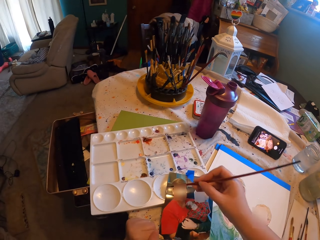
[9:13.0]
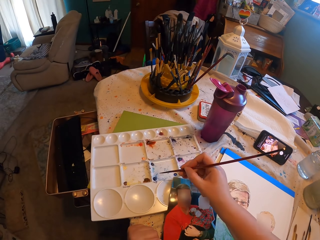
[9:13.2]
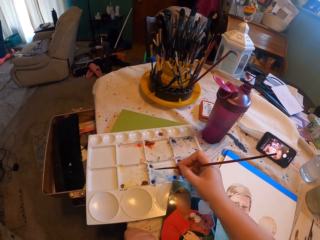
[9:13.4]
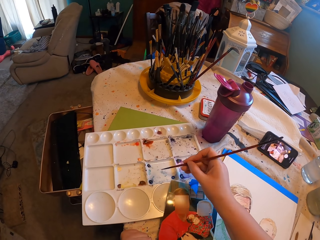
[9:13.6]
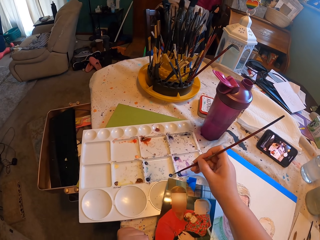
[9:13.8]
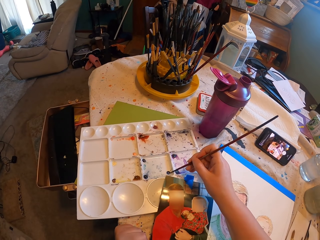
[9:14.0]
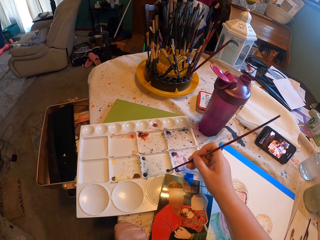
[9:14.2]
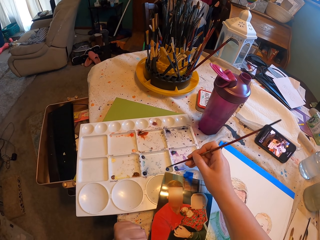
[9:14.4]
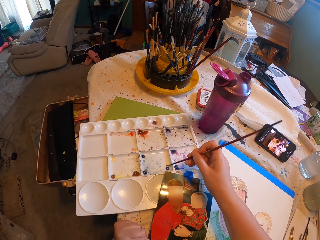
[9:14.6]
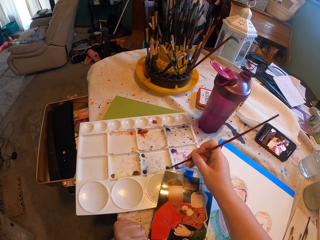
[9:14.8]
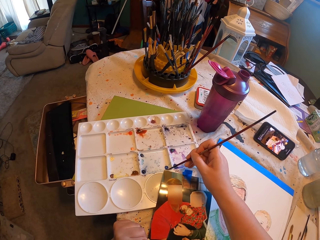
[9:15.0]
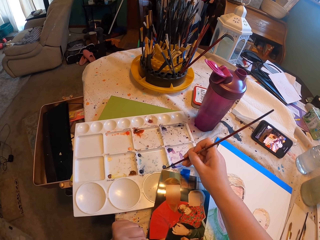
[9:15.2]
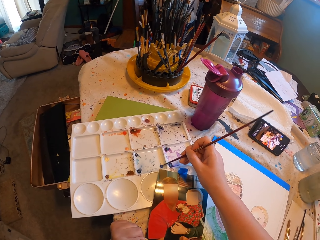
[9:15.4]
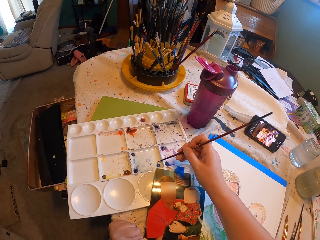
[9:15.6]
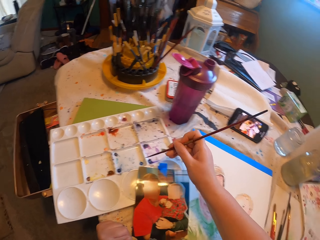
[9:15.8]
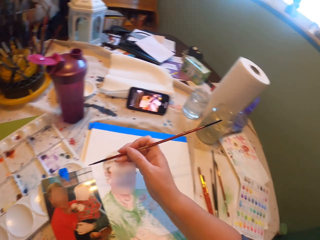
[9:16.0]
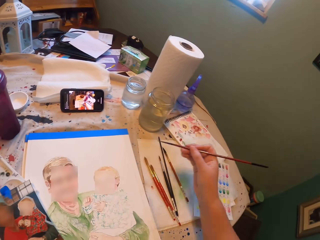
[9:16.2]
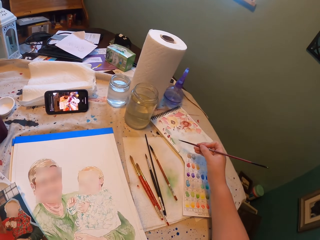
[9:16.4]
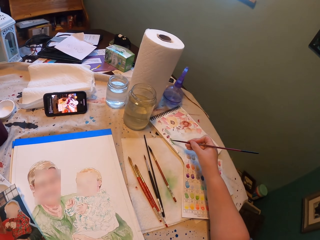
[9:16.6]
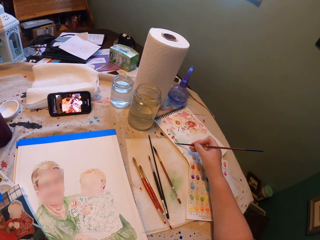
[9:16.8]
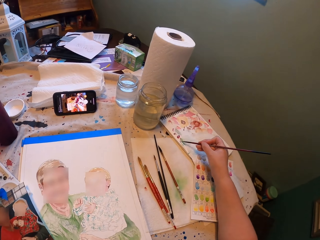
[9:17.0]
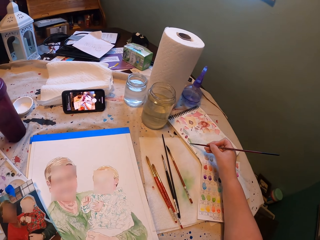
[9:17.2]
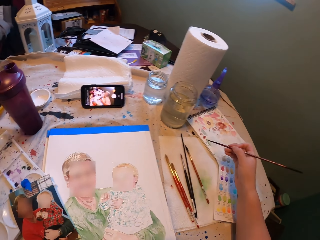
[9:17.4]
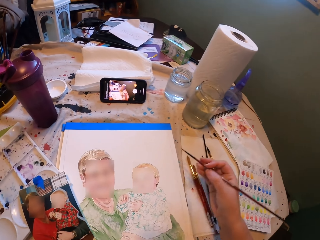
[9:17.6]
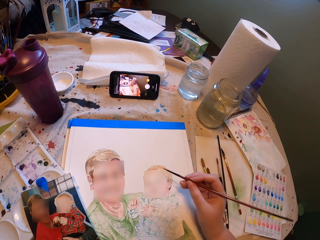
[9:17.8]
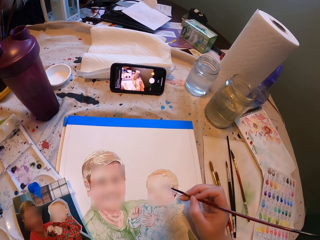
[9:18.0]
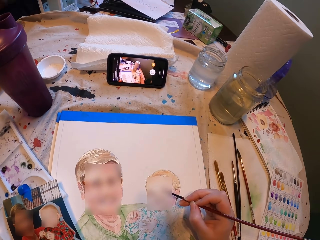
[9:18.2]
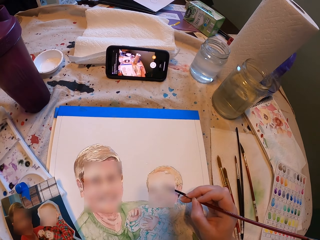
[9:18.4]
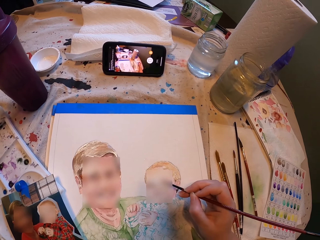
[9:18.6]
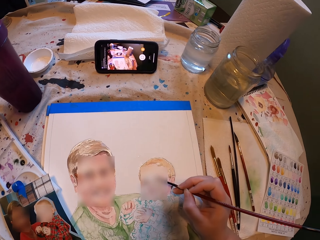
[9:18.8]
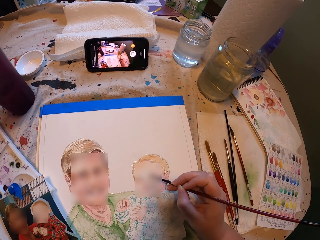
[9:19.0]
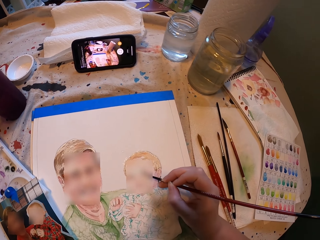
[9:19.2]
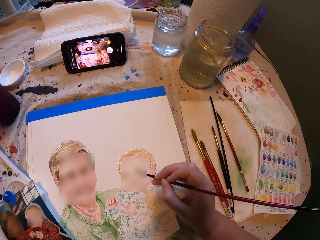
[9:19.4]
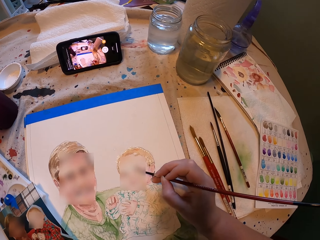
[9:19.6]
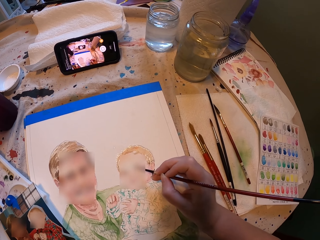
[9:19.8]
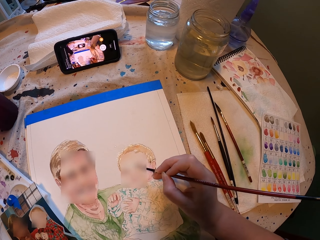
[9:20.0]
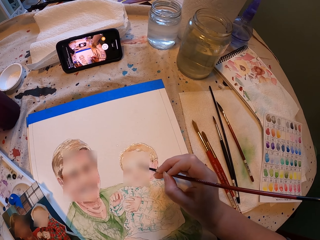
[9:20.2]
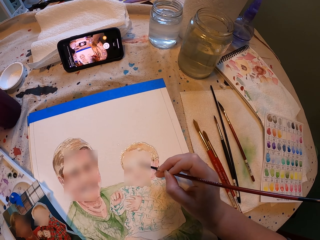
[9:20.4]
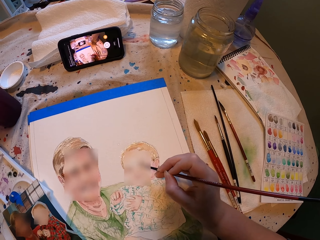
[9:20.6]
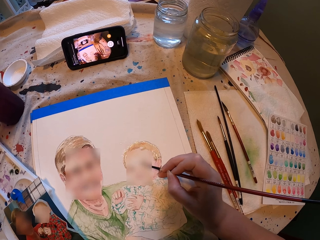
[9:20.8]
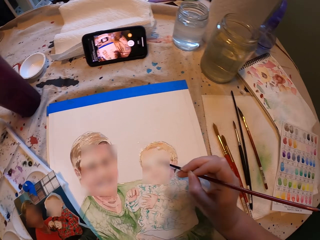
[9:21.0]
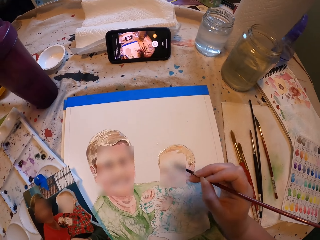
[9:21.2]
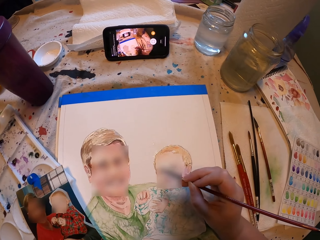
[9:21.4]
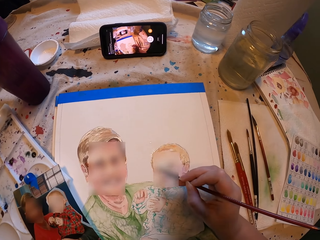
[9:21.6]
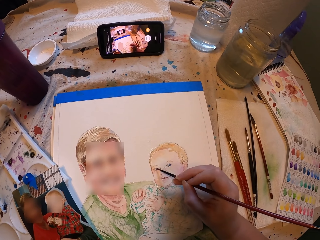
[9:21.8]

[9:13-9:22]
The camera wearer applies something on the drawing brush. They place the paint brush on the watercolor box. They rub the brush on a paper and remove excess paint from the paint brush. They draw on the white art paper with the drawing brush.

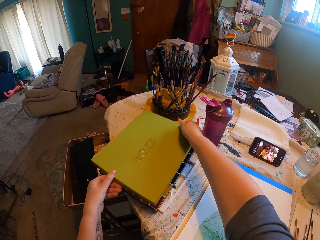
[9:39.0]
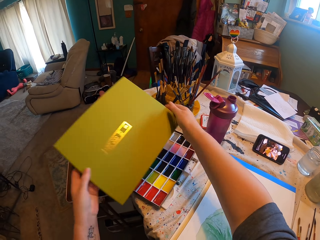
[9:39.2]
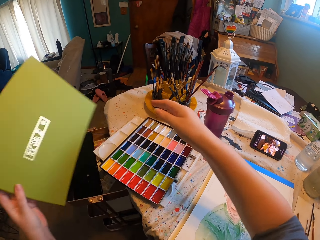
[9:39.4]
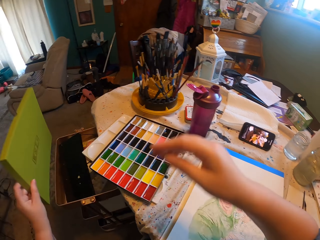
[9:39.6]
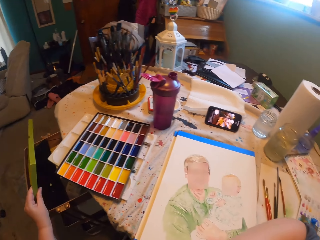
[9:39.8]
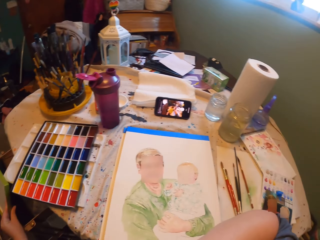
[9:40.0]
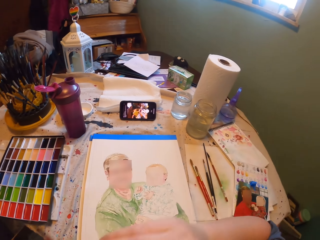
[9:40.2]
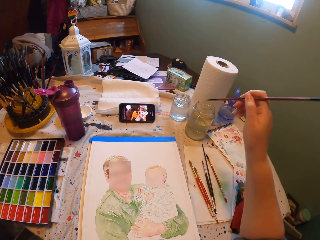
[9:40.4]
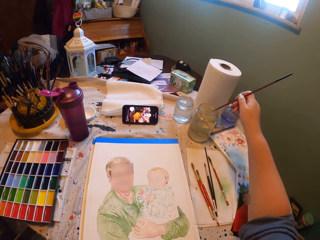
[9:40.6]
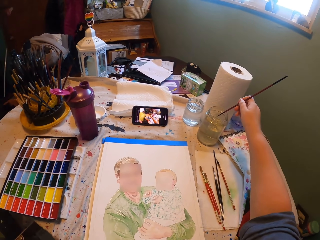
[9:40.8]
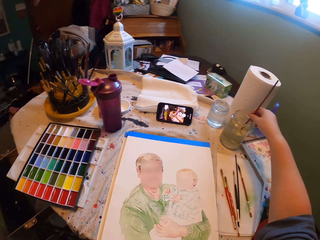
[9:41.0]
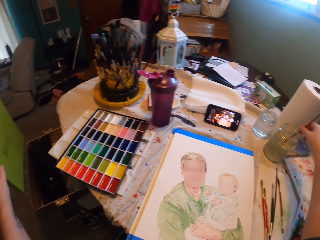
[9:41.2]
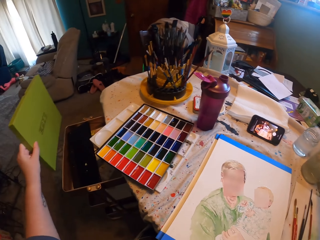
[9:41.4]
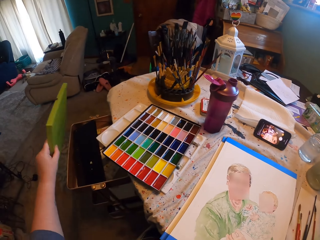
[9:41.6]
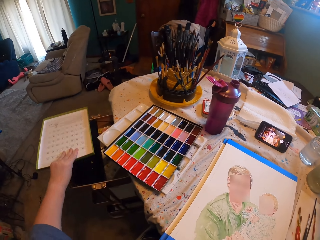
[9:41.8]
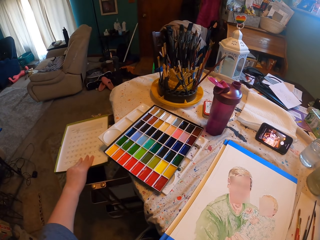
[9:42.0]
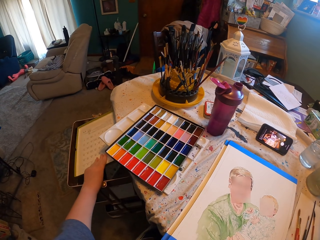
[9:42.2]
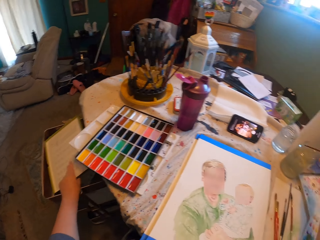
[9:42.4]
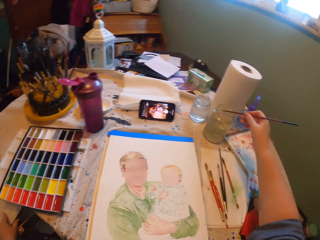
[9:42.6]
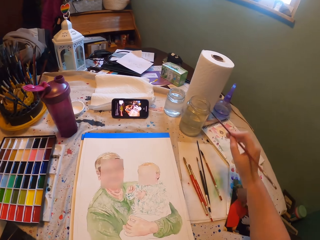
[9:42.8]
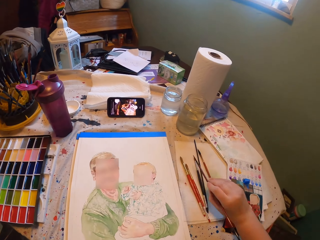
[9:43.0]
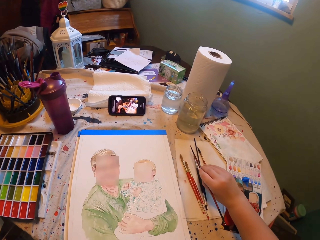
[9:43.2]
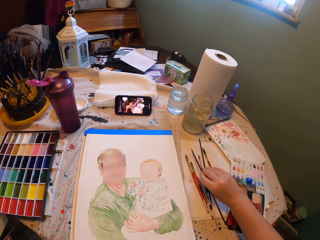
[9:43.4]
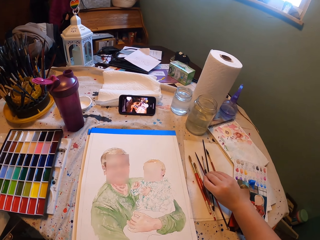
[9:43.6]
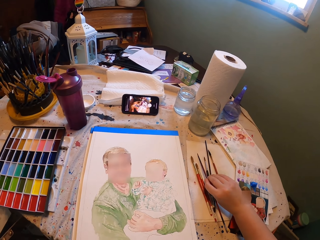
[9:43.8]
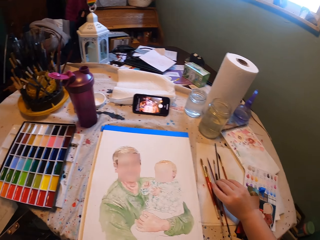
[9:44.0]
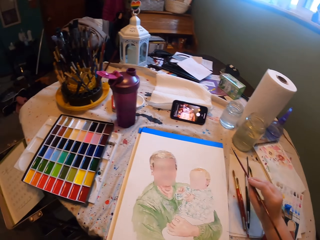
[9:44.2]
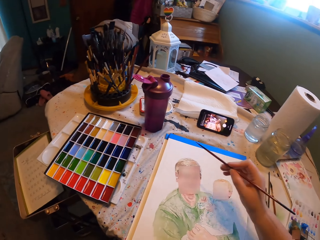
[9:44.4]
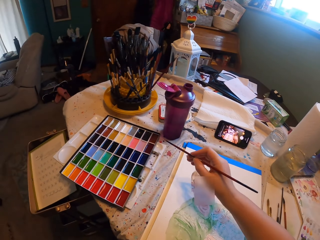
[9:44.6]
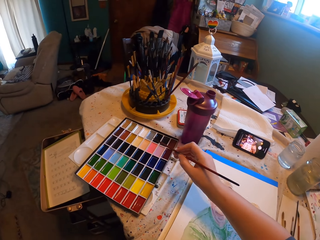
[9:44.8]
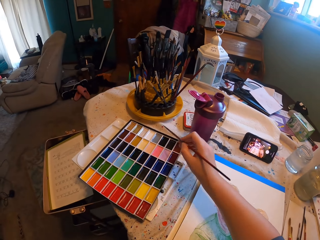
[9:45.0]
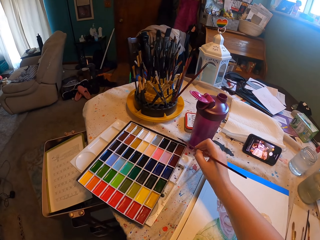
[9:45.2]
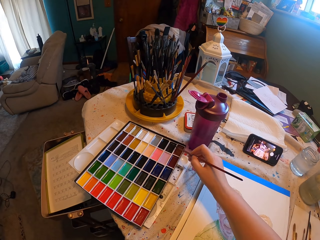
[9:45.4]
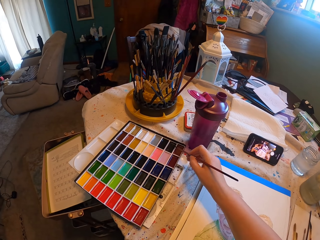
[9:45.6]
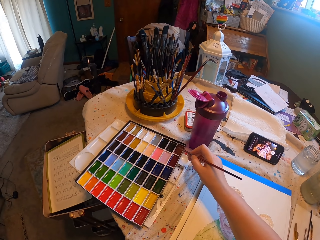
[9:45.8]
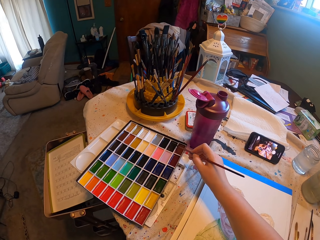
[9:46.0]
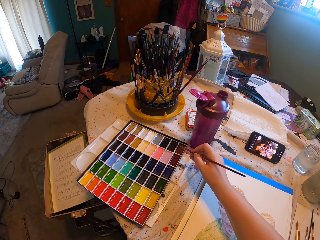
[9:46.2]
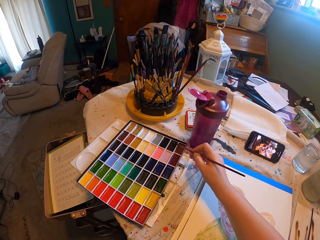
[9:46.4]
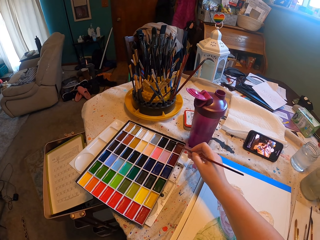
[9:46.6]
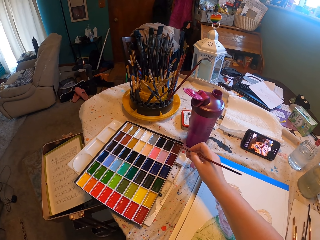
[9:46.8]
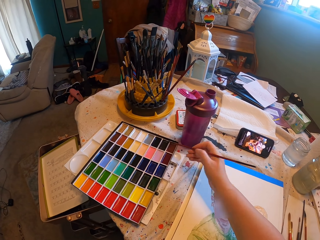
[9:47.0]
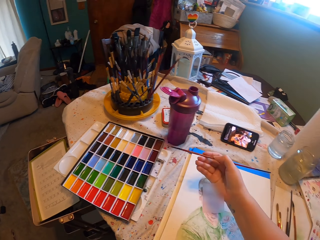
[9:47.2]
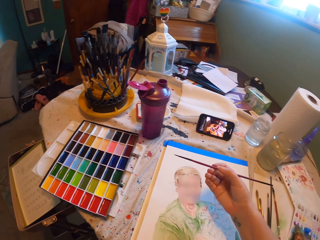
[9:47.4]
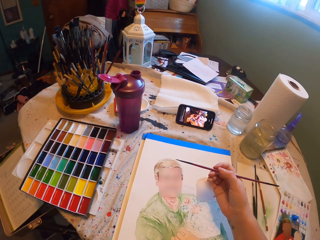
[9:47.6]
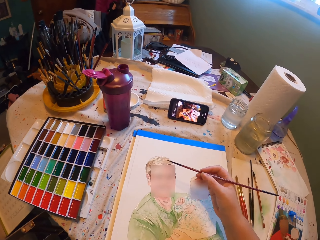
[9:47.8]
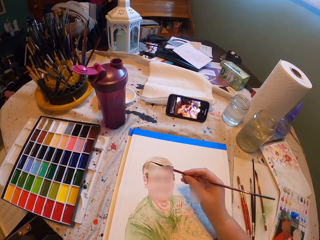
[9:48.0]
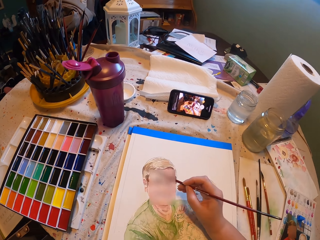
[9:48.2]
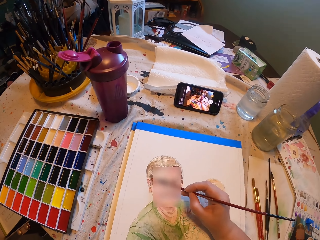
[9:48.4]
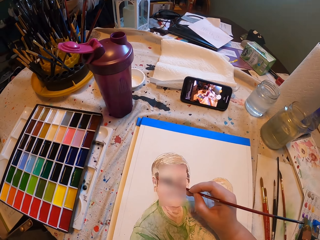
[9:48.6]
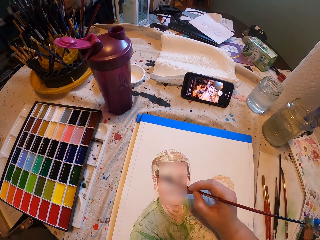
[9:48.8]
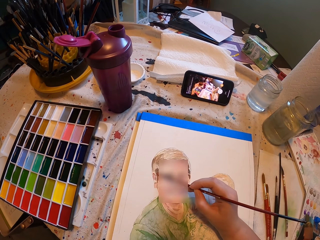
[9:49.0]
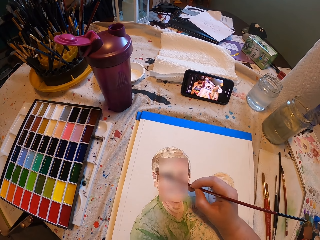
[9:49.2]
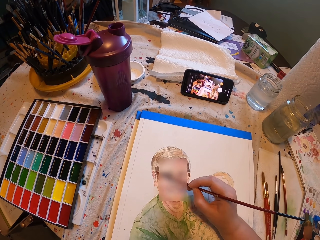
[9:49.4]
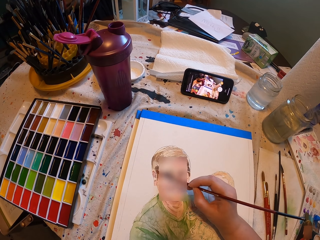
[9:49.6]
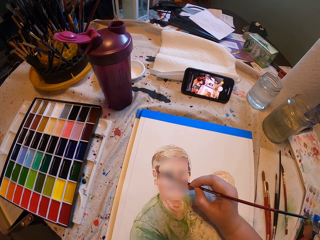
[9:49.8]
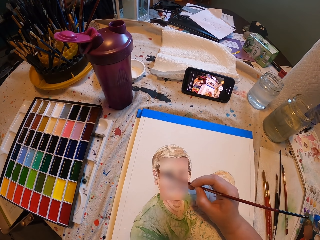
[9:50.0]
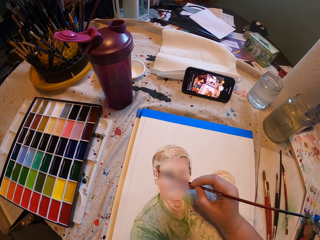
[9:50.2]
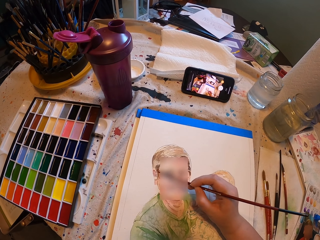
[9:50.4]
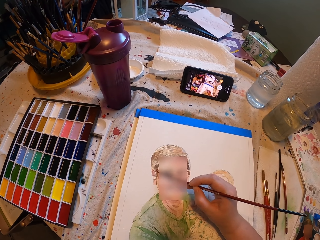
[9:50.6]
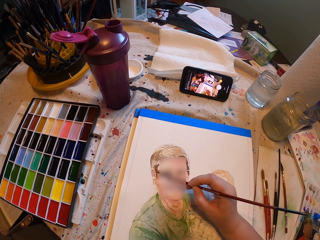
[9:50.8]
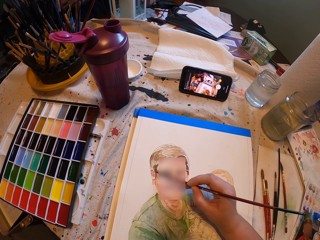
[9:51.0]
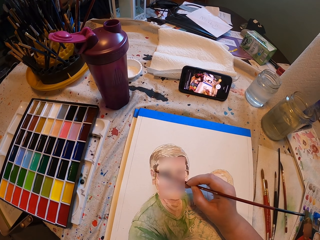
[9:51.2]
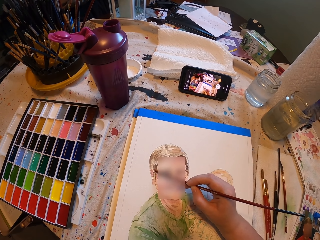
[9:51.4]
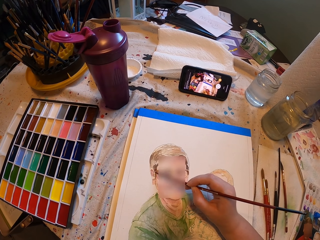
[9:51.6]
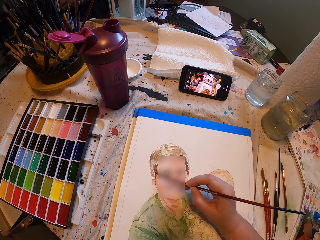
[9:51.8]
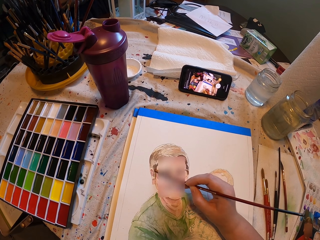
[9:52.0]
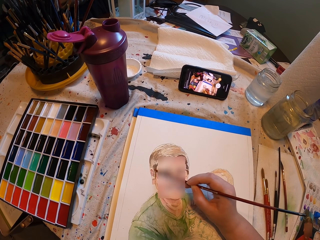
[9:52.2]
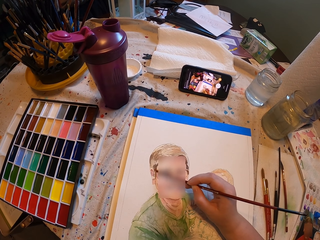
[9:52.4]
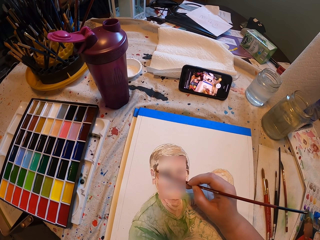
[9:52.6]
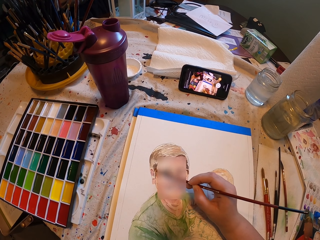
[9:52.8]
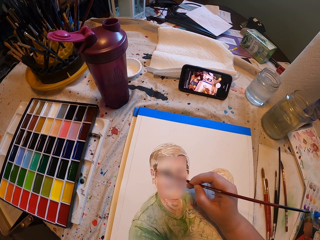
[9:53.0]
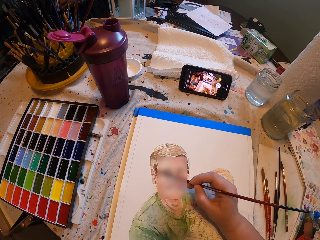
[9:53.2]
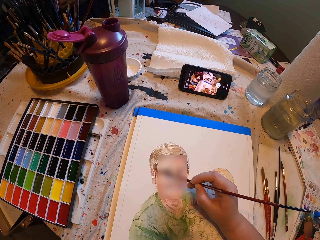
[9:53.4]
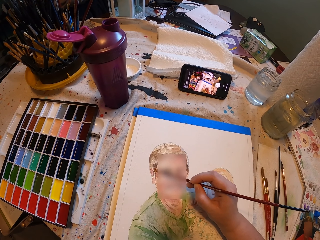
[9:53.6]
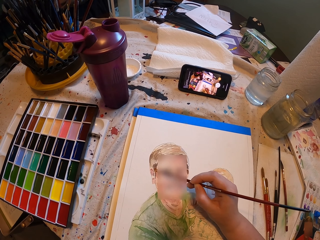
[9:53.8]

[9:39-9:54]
The camera wearer opens the box. They remove the cover. They dip the drawing brush or paint brush in the glass jar with water. They wipe the paint brush on a paper. They apply paint on the drawing brush. They put the brush in the colour box. They draw on the white art paper with the drawing brush.
